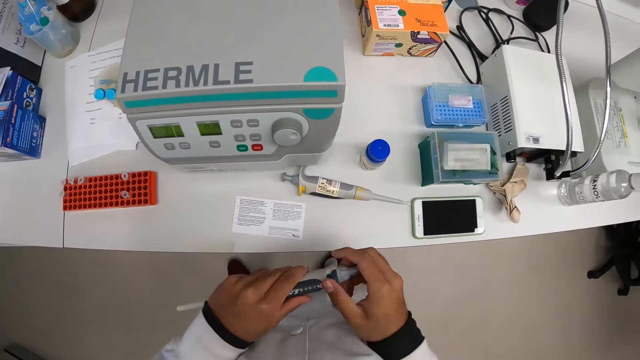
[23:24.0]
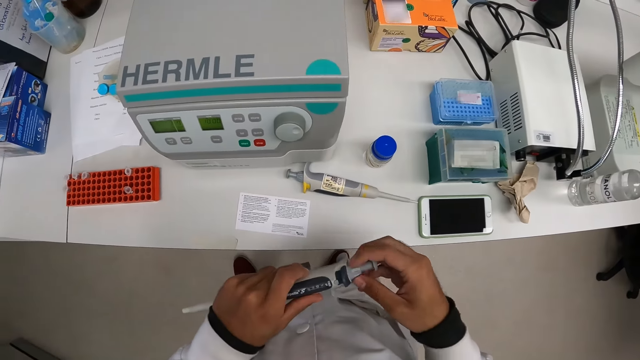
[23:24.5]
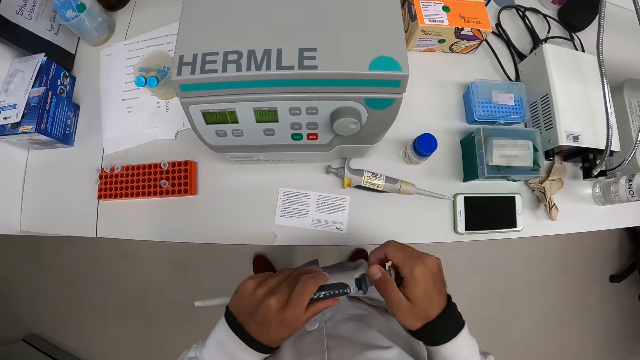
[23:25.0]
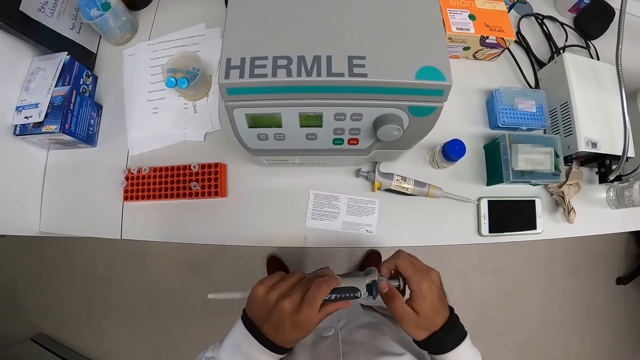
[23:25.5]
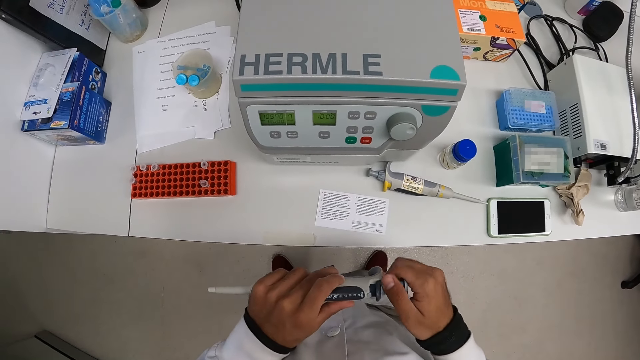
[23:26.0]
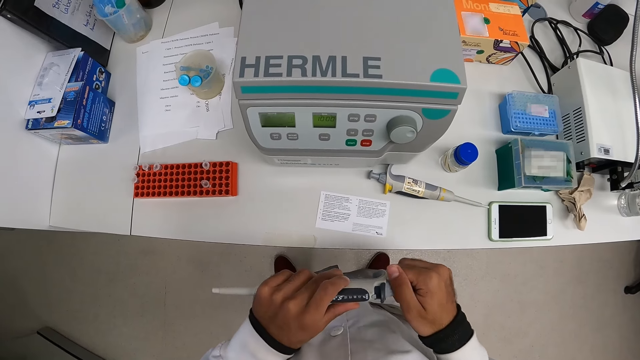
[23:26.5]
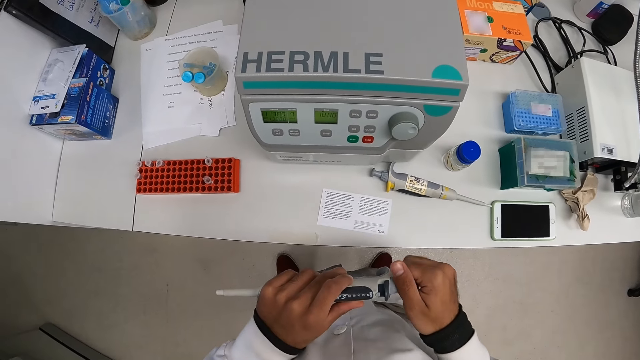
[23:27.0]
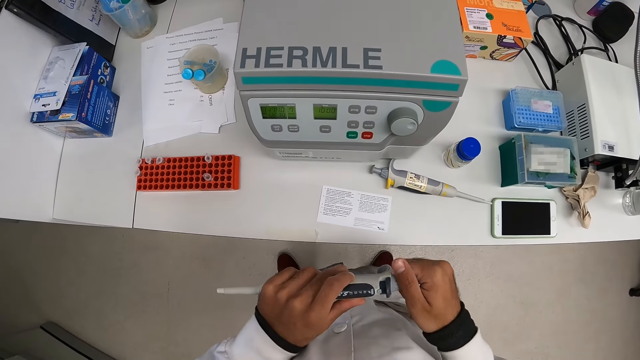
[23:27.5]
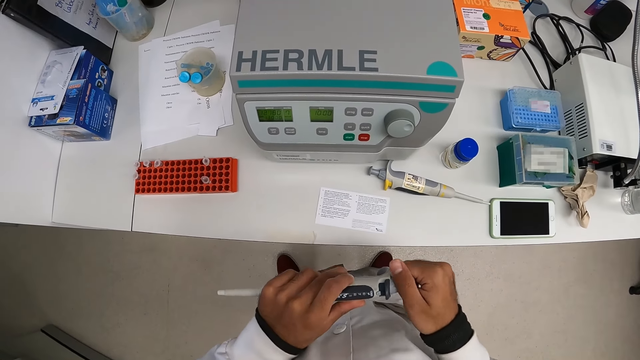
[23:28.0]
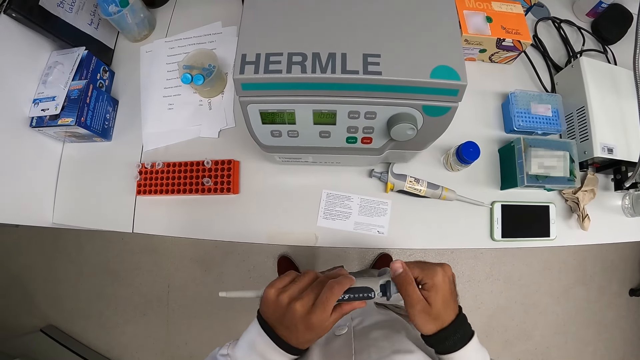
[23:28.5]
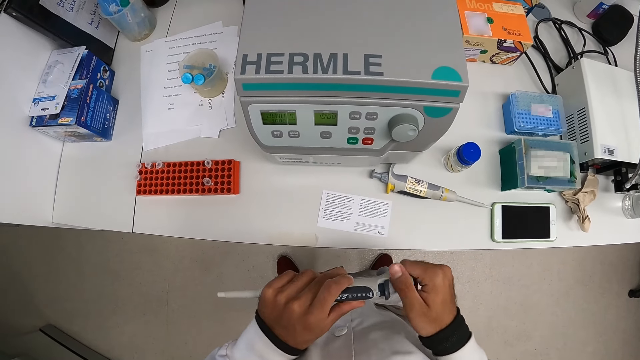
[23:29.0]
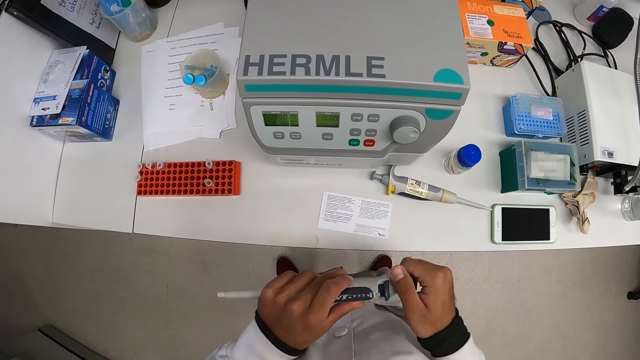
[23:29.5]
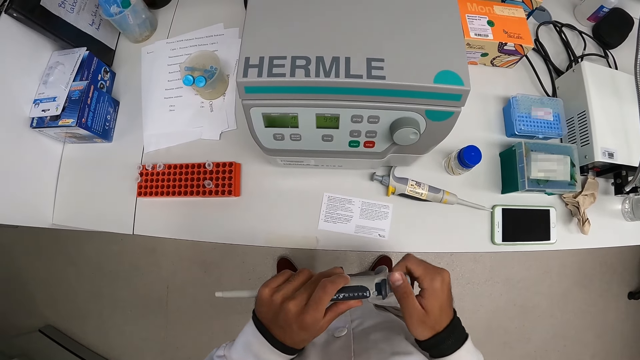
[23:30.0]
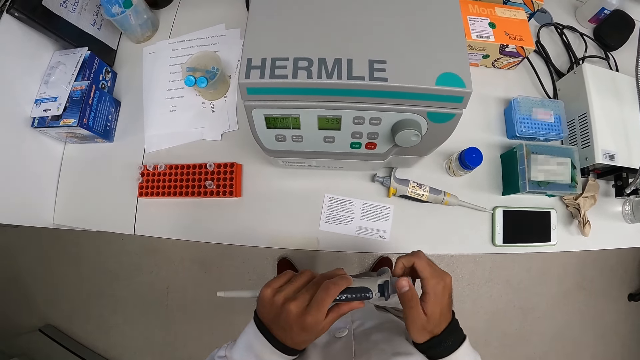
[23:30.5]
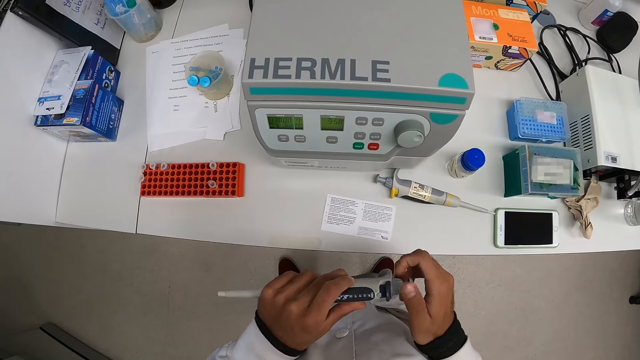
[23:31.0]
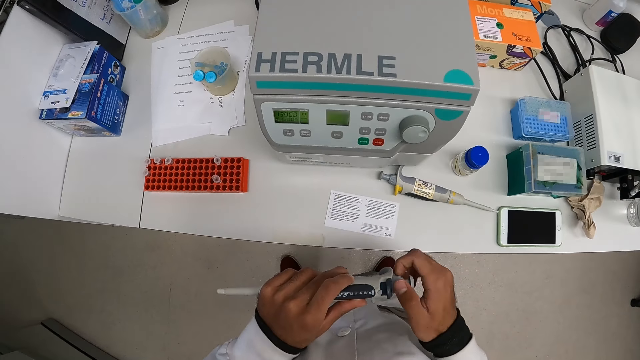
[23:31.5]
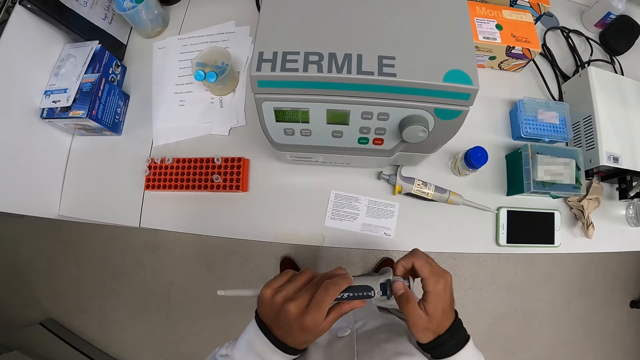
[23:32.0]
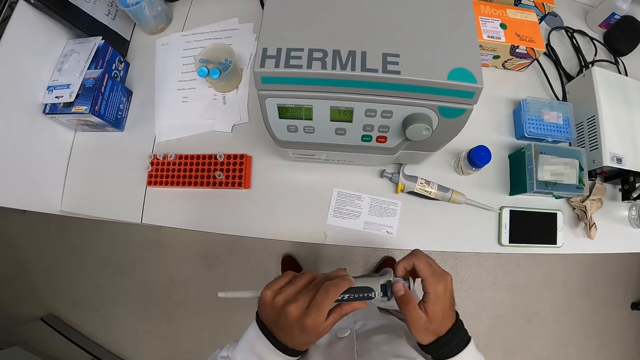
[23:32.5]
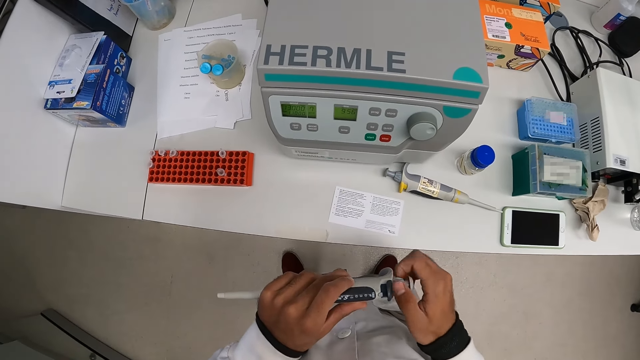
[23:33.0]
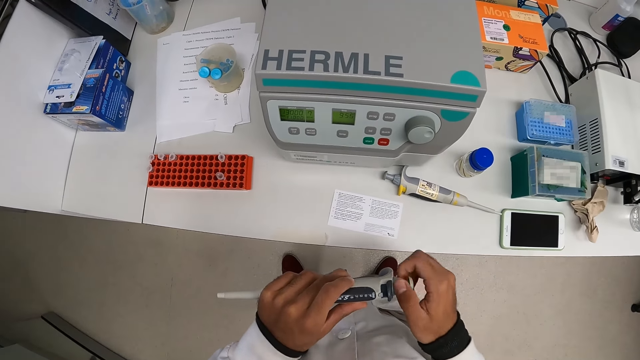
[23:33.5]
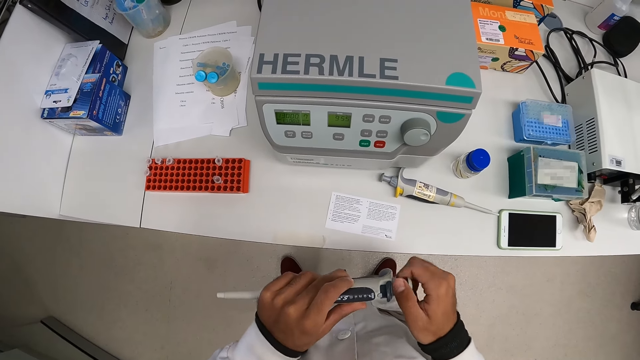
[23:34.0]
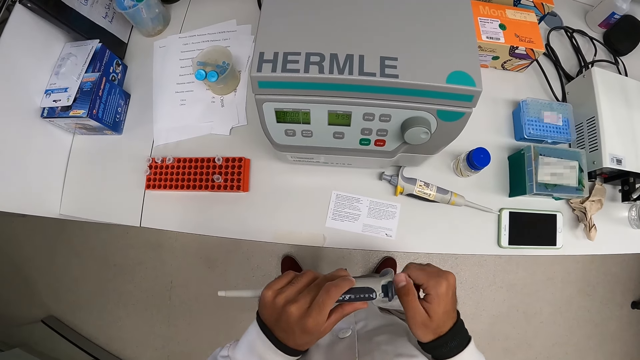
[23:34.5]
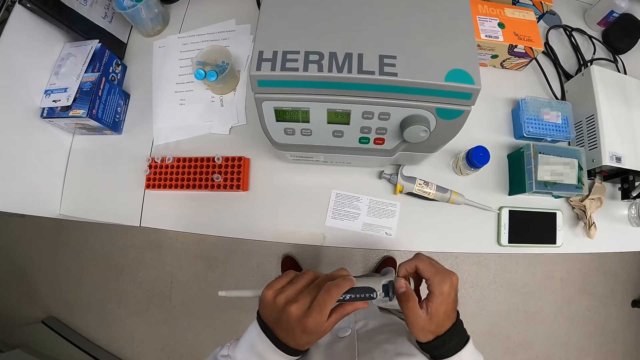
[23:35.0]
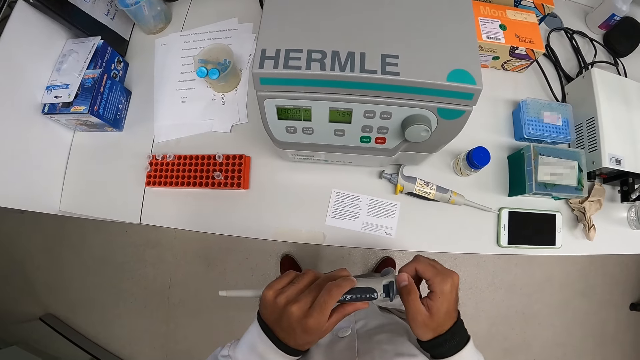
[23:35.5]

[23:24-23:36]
The camera wearer adjusts the pipetting pushbutton with his right hand. He tightens the micropipette.

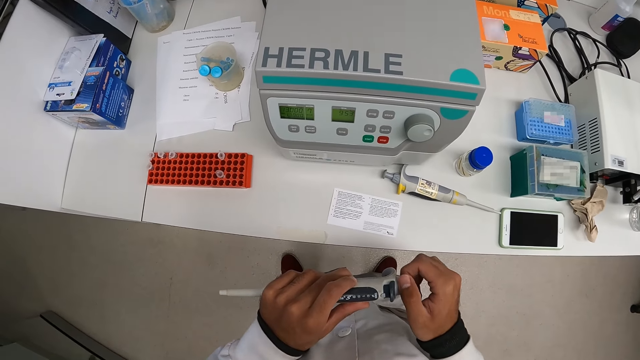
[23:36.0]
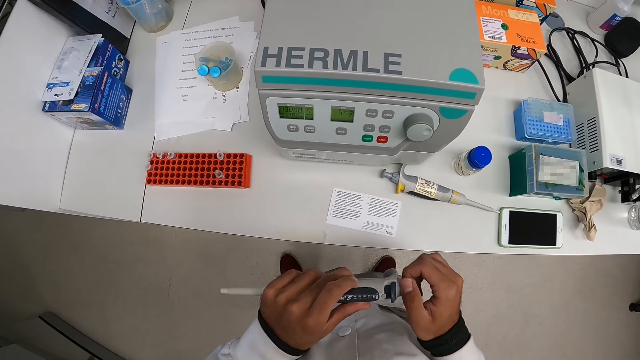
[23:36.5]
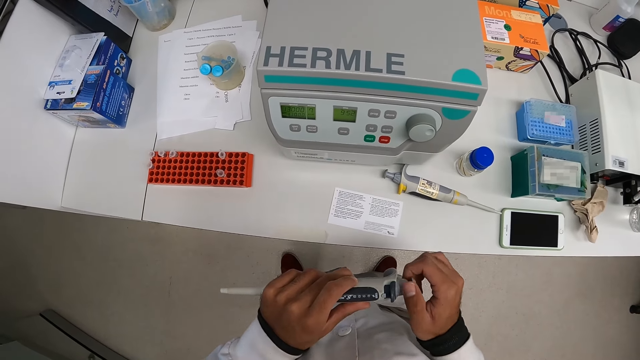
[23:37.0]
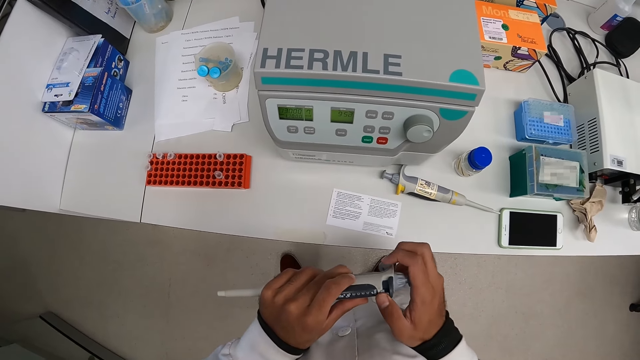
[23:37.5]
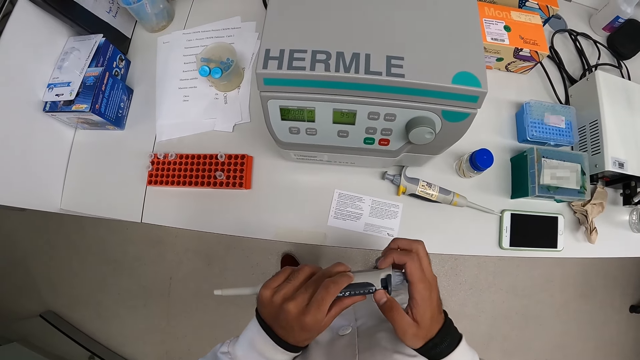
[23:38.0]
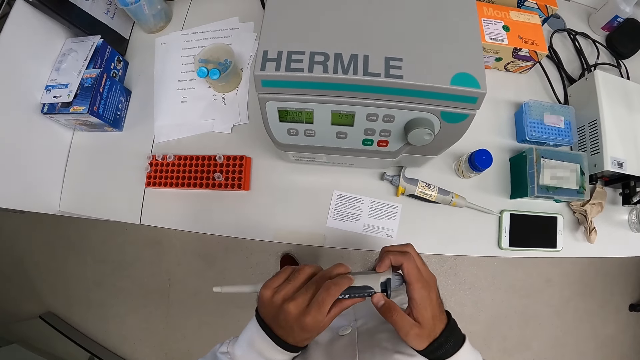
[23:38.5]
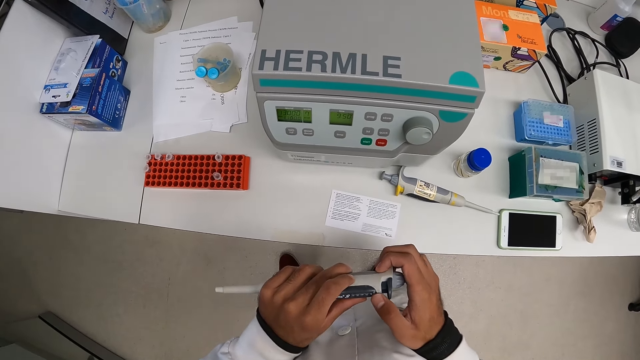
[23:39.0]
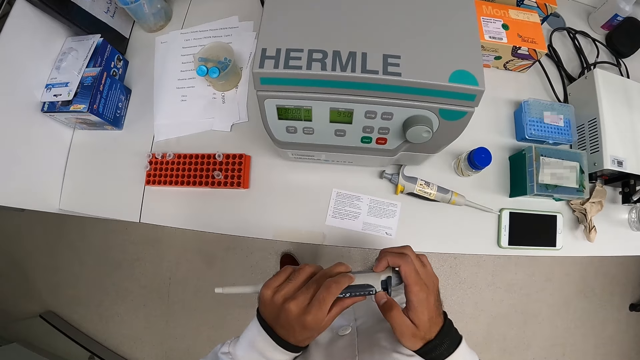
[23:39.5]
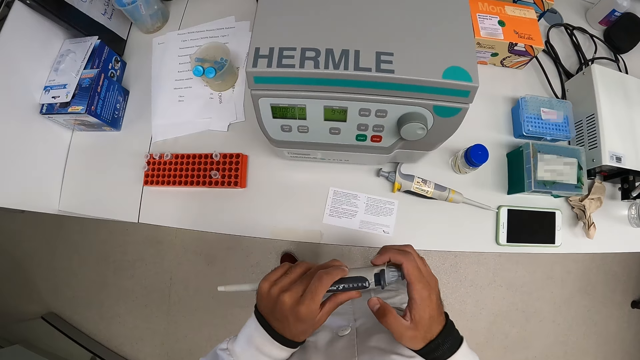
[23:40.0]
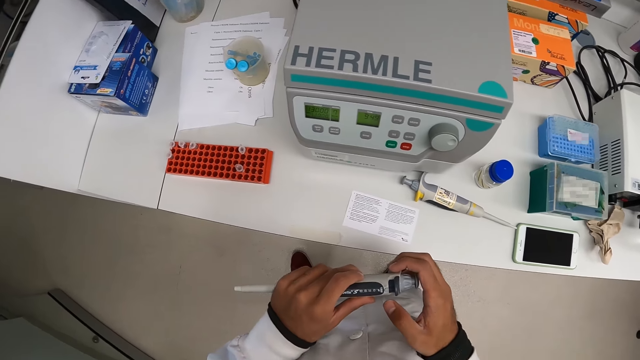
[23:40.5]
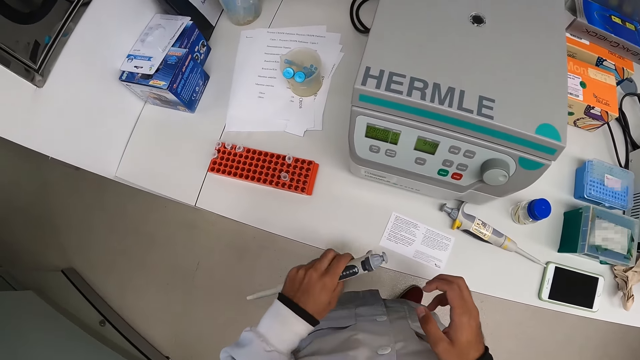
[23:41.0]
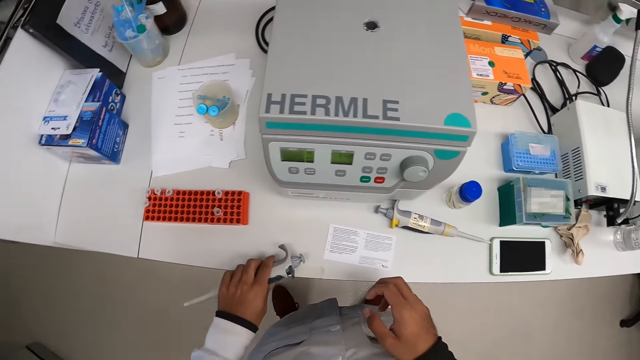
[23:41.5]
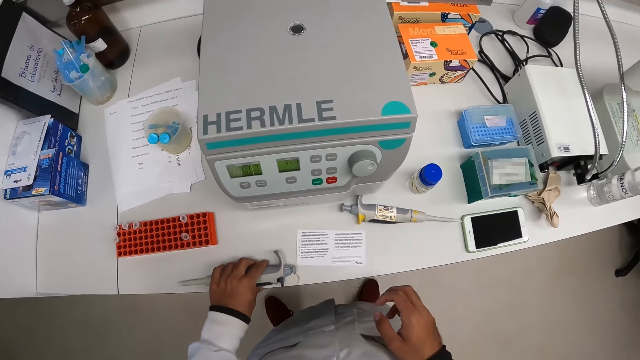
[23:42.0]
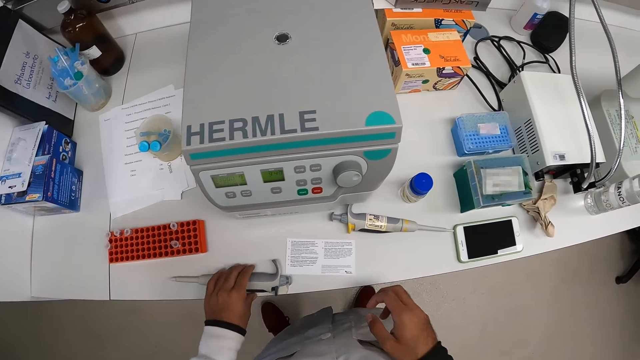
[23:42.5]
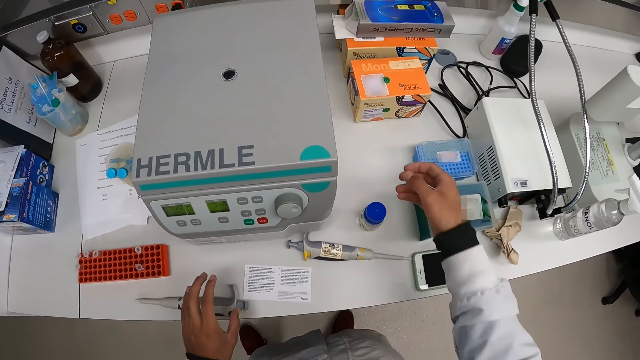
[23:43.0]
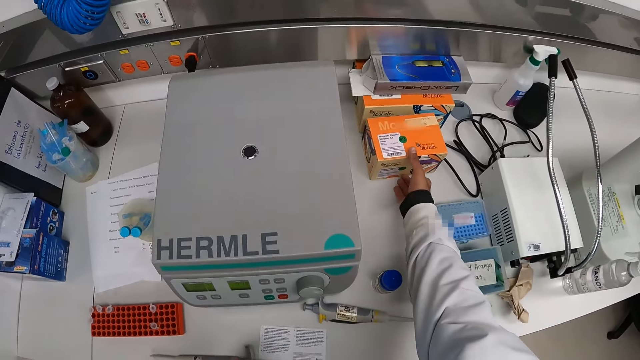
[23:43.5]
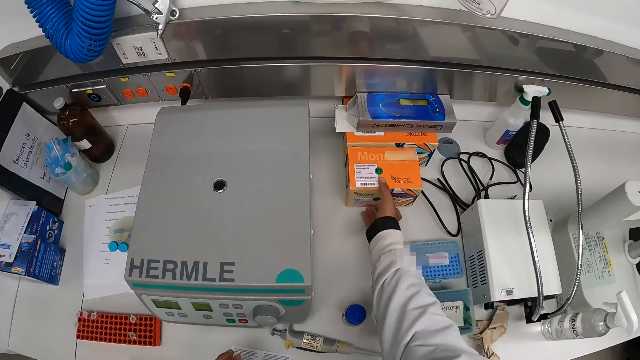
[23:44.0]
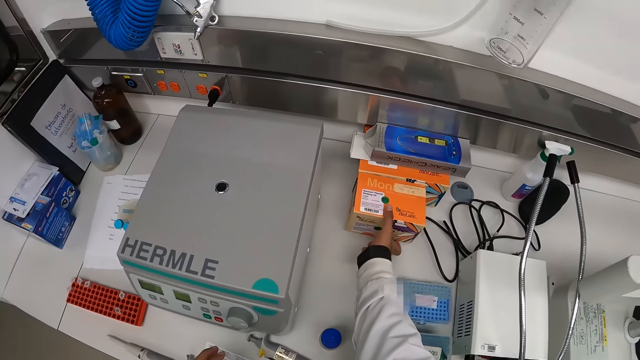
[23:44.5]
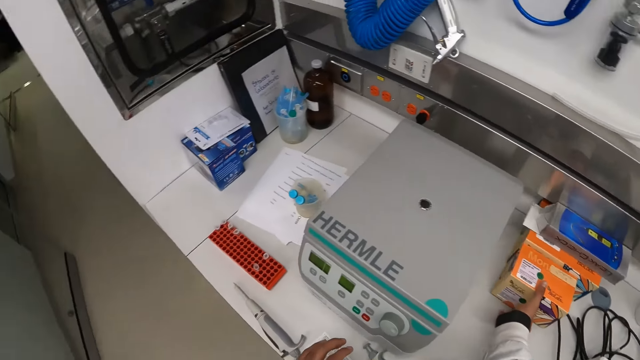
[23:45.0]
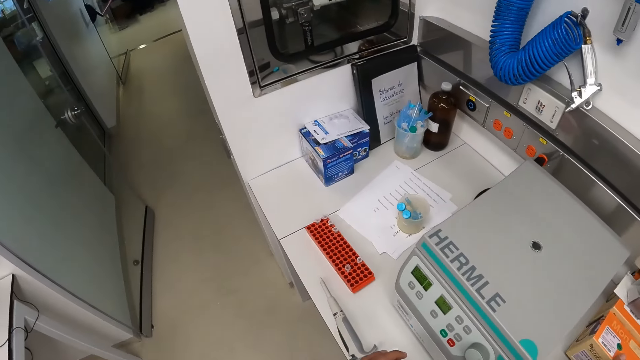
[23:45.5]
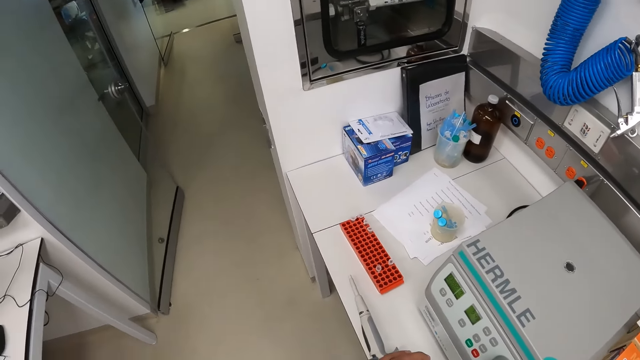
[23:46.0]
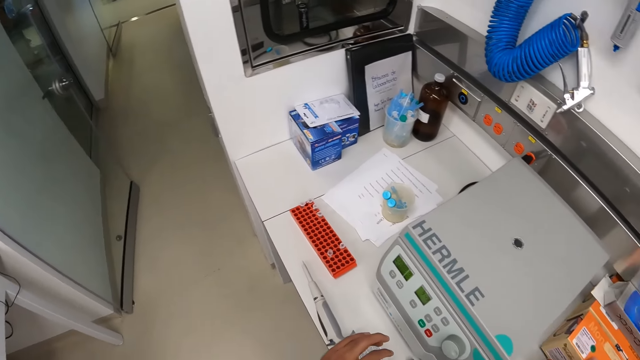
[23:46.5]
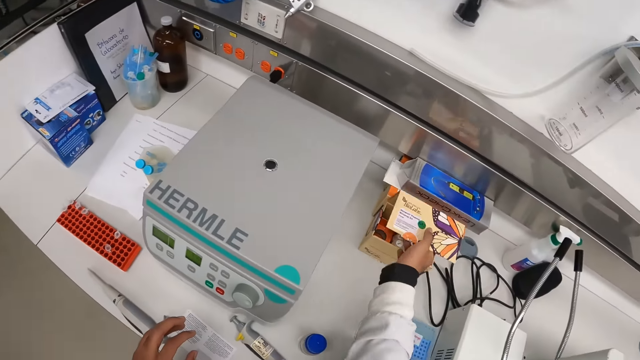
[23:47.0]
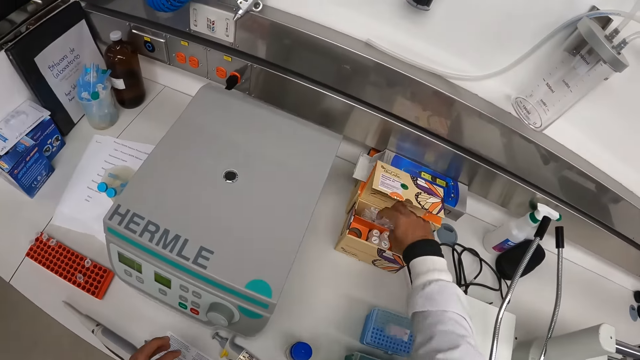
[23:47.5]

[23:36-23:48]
The camera wearer adjusts the locking ring of the pipette with his right hand. He holds the pipette with his left hand and drops the pipette on the countertop with his left hand. He holds a box on the countertop with his right hand. He picks the box. He looks around. He opens the box with his right hand.
